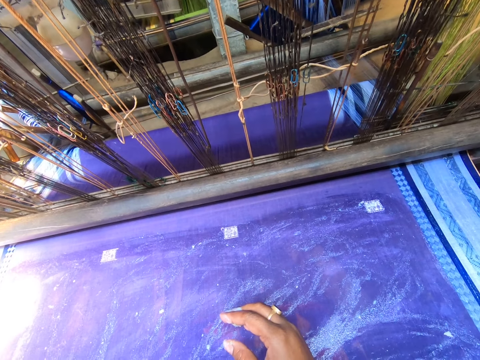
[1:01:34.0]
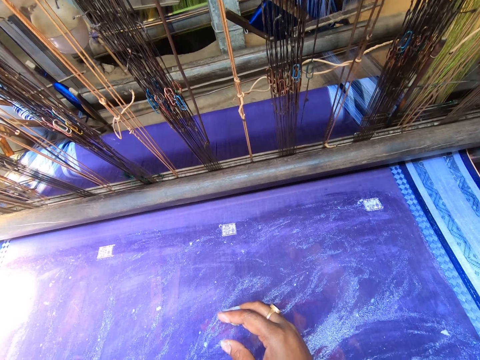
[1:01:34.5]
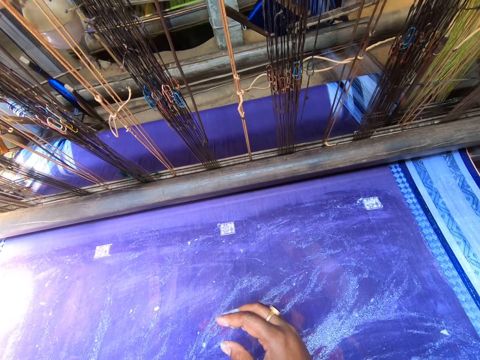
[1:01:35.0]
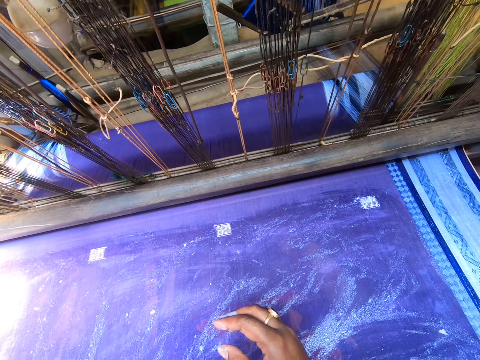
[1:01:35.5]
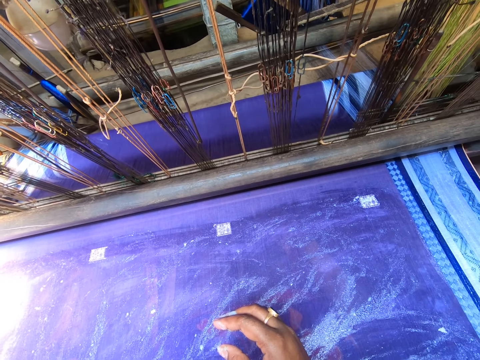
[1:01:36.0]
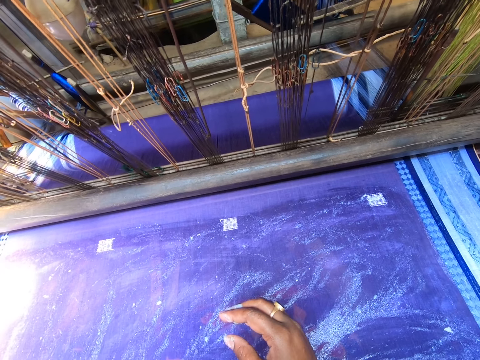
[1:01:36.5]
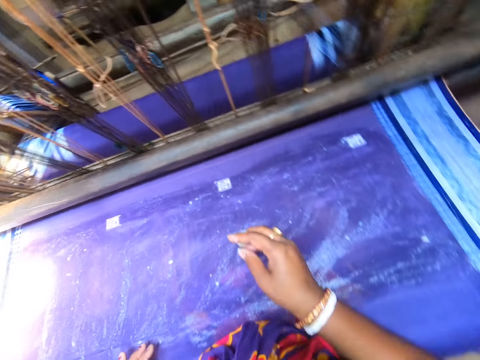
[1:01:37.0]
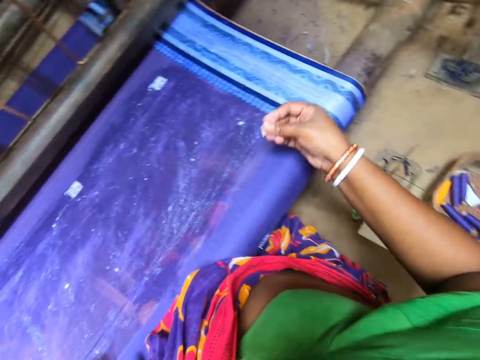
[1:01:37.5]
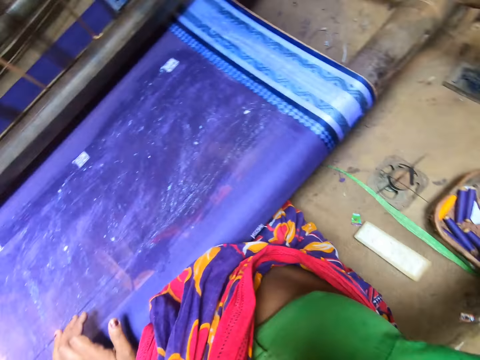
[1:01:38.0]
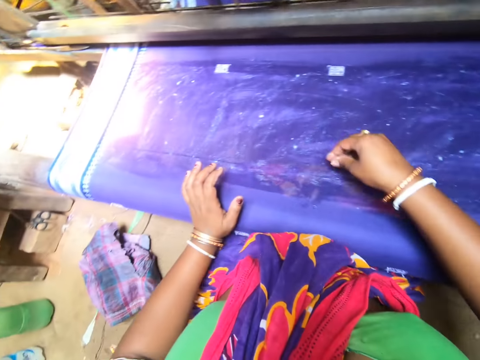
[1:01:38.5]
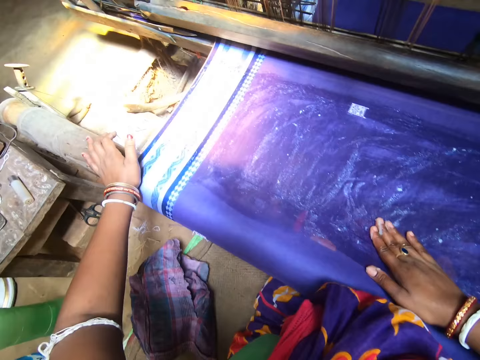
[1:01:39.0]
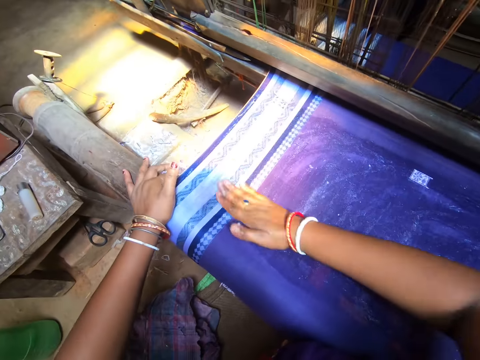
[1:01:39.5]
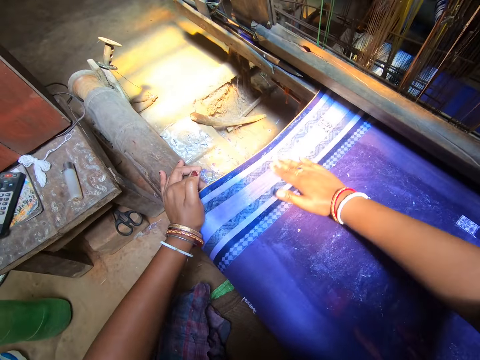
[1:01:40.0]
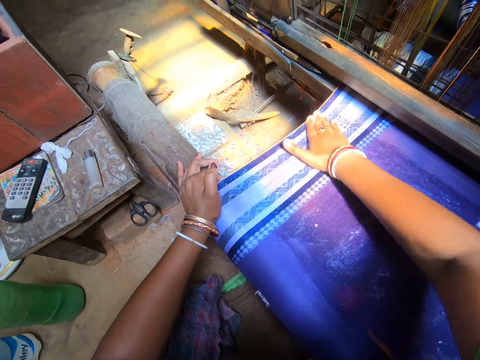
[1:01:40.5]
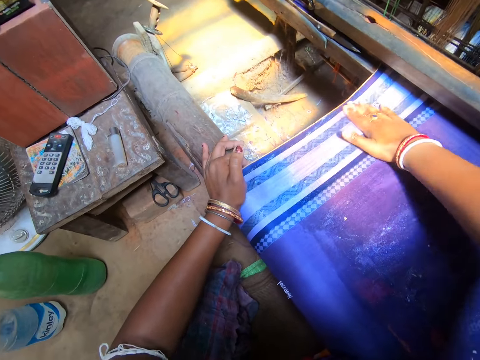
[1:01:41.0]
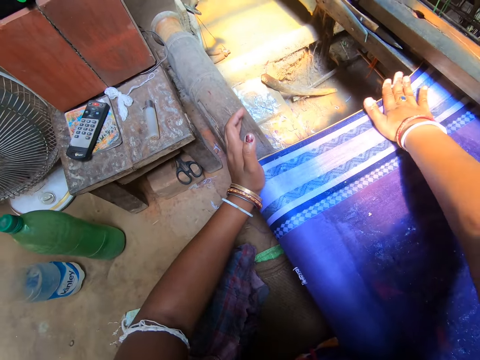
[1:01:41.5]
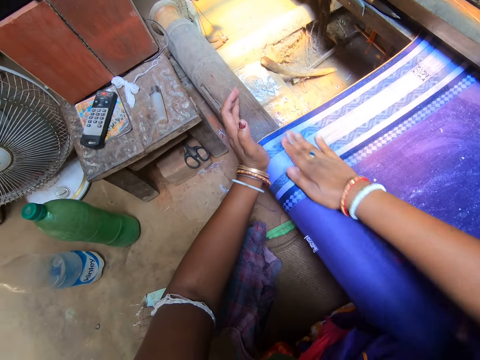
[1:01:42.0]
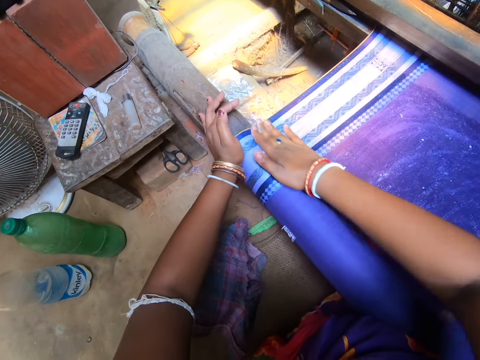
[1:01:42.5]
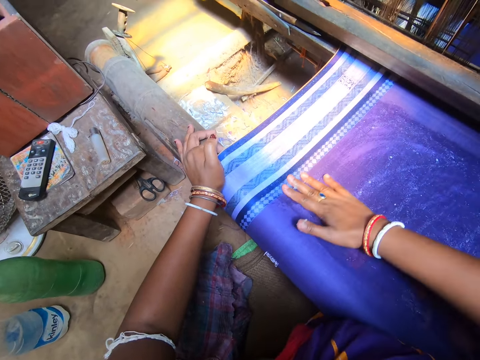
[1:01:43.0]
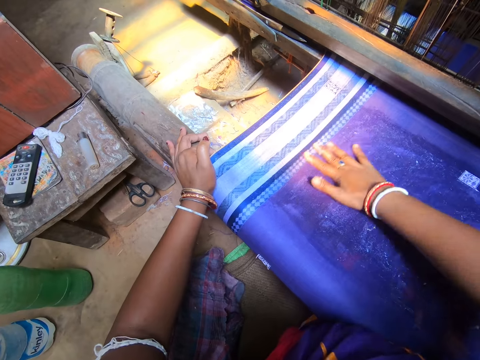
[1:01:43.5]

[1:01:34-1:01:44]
The camera wearer rubs the fabric with her right hand.

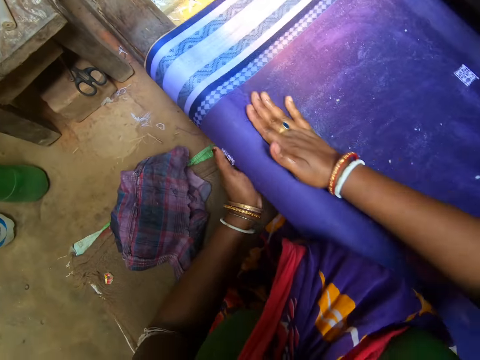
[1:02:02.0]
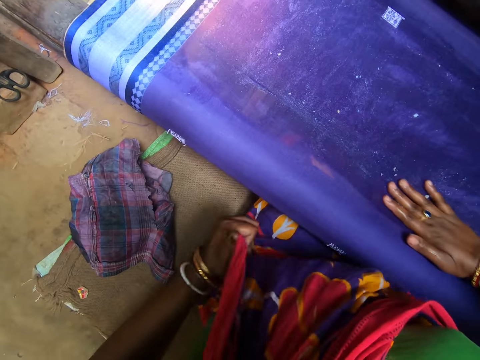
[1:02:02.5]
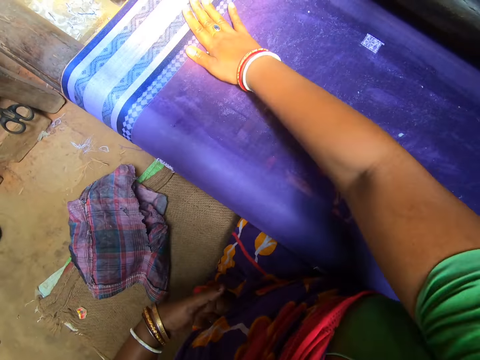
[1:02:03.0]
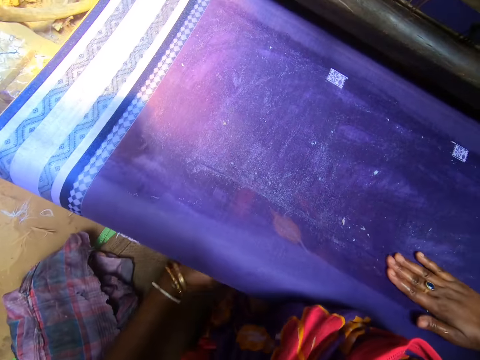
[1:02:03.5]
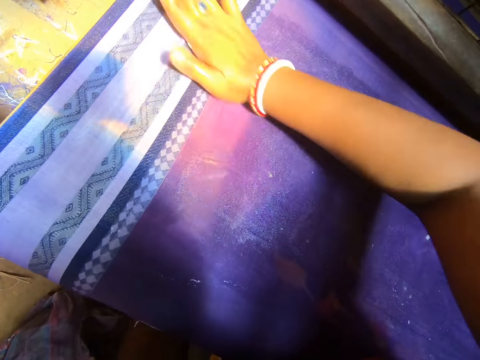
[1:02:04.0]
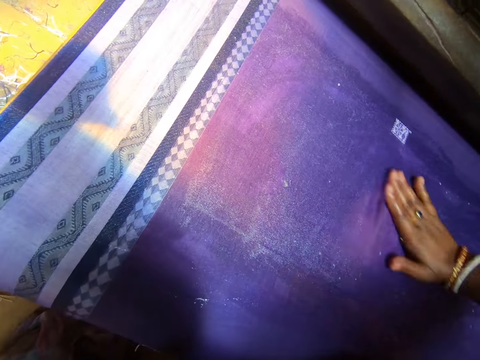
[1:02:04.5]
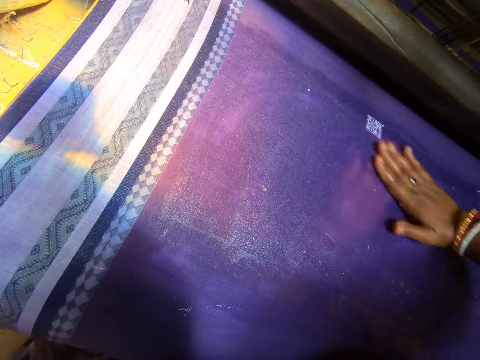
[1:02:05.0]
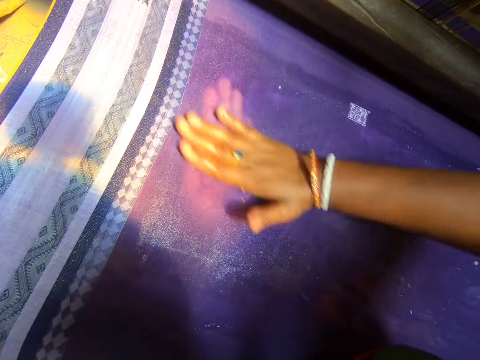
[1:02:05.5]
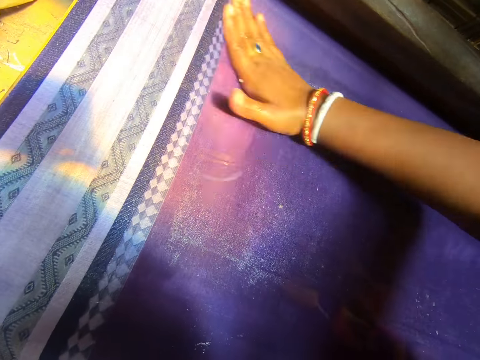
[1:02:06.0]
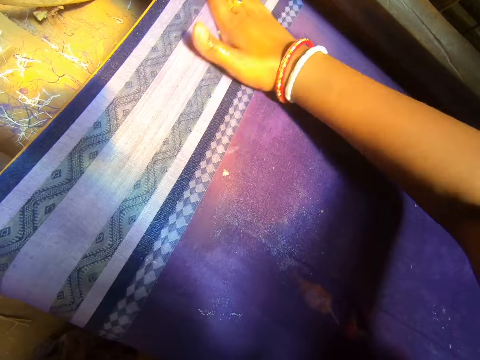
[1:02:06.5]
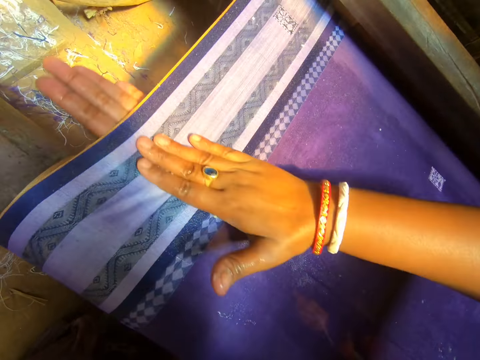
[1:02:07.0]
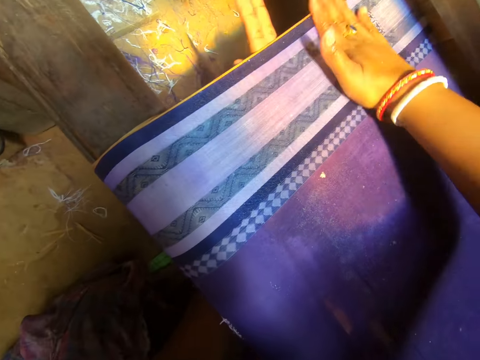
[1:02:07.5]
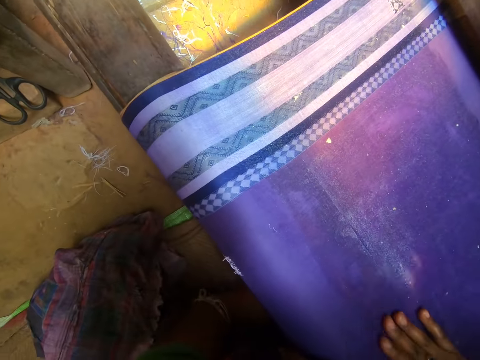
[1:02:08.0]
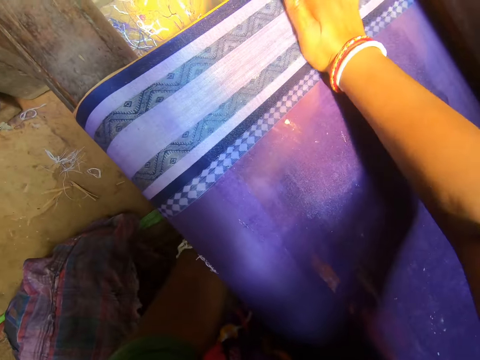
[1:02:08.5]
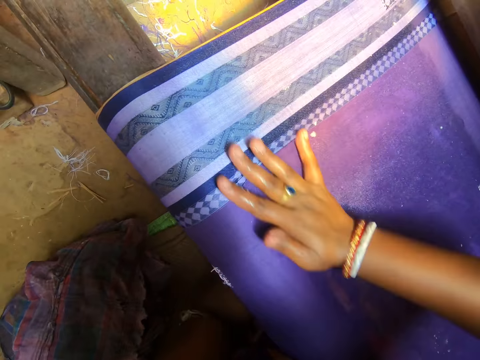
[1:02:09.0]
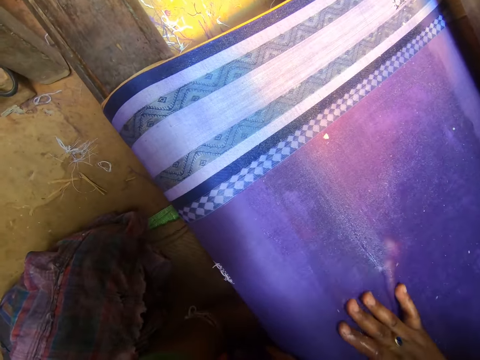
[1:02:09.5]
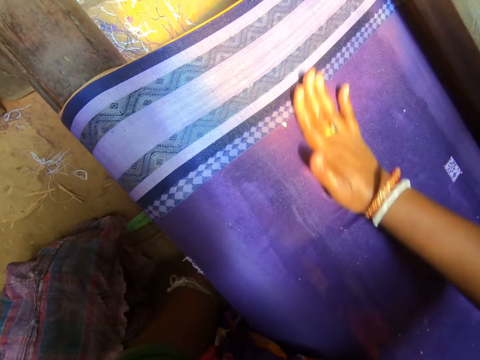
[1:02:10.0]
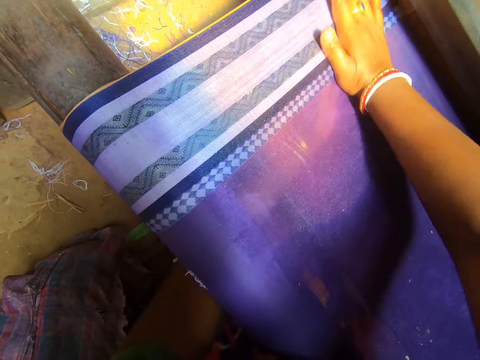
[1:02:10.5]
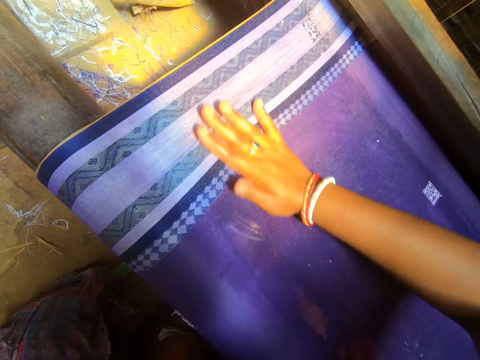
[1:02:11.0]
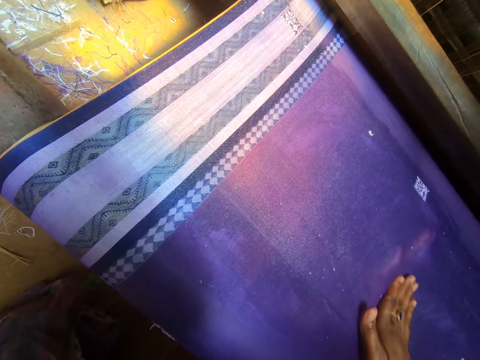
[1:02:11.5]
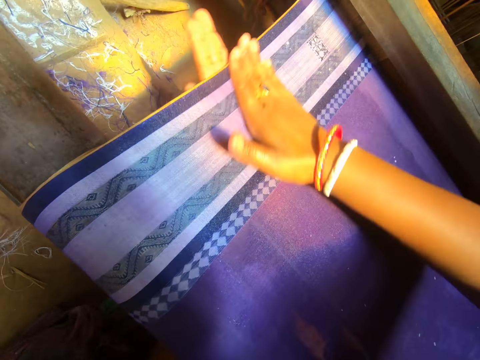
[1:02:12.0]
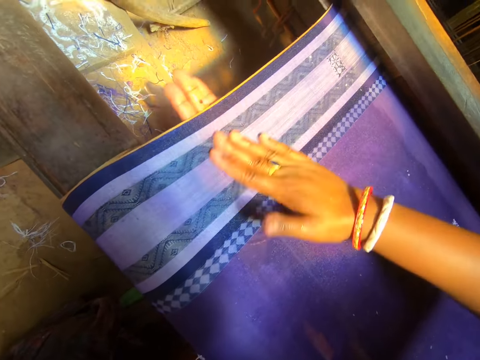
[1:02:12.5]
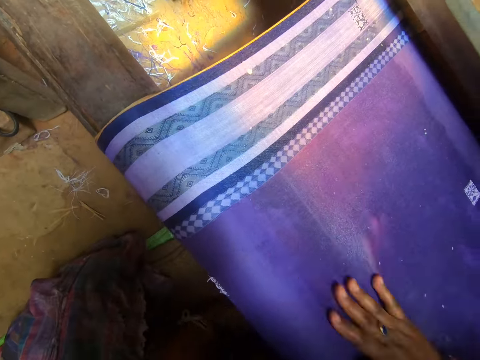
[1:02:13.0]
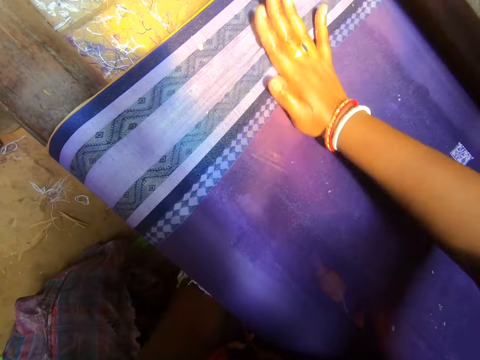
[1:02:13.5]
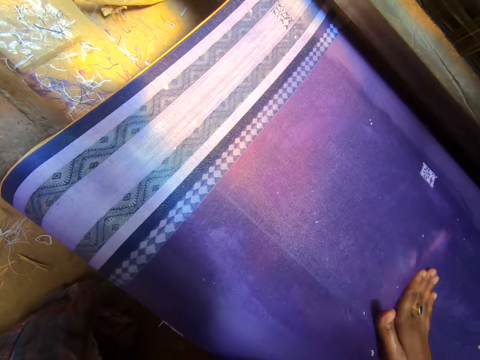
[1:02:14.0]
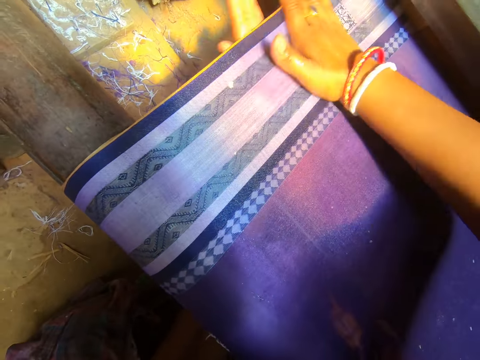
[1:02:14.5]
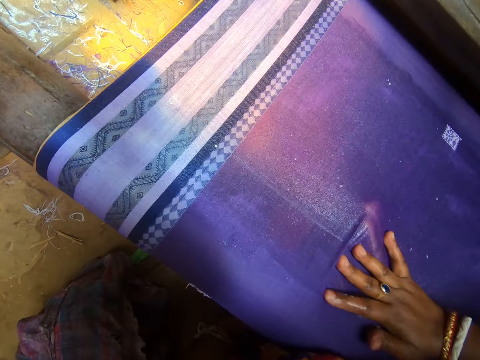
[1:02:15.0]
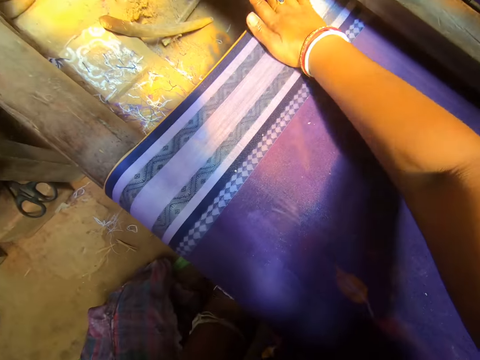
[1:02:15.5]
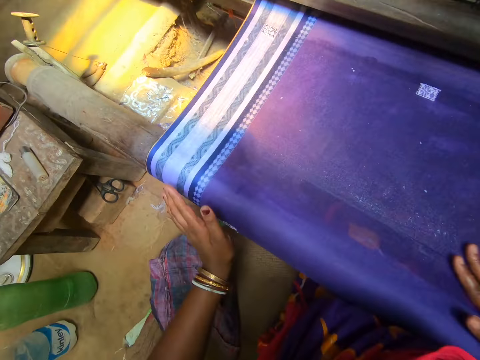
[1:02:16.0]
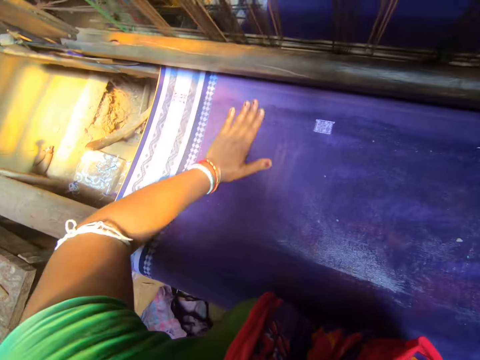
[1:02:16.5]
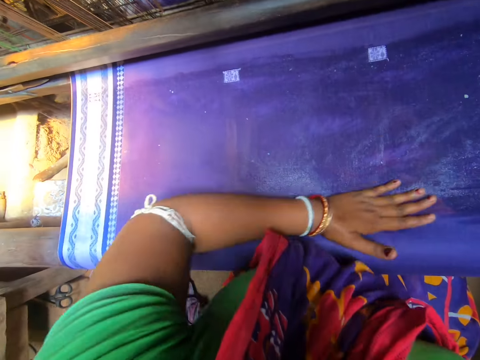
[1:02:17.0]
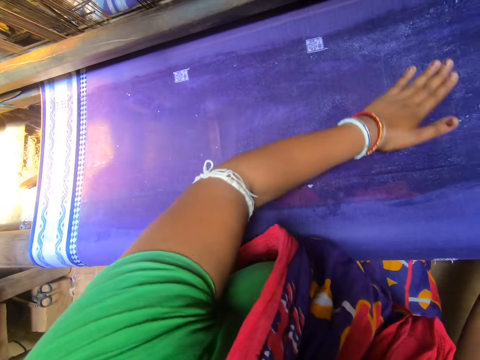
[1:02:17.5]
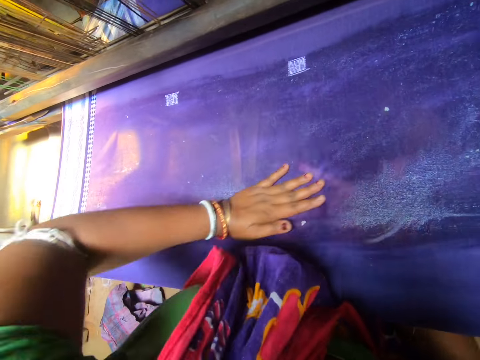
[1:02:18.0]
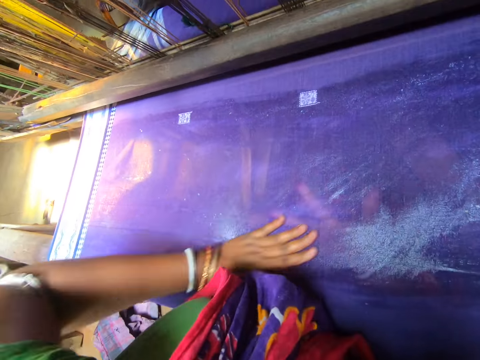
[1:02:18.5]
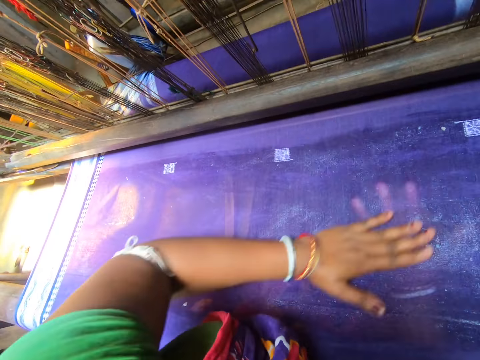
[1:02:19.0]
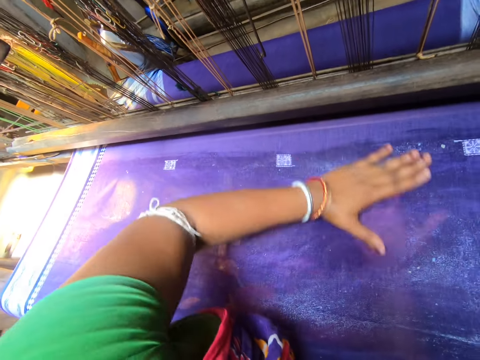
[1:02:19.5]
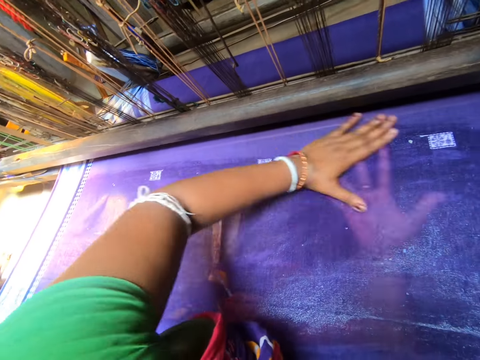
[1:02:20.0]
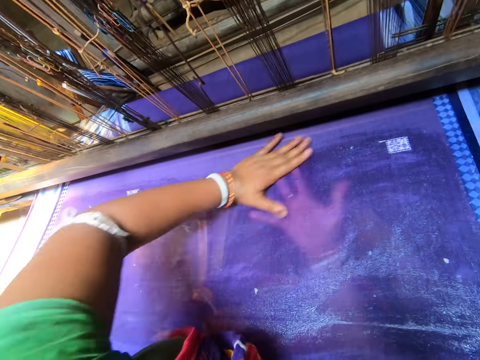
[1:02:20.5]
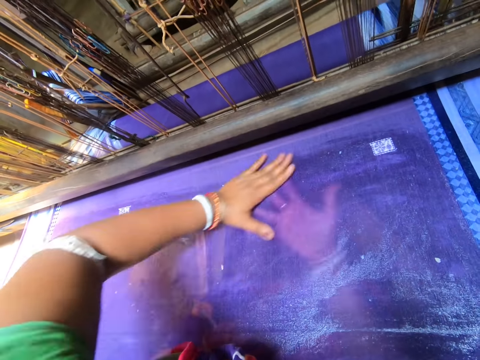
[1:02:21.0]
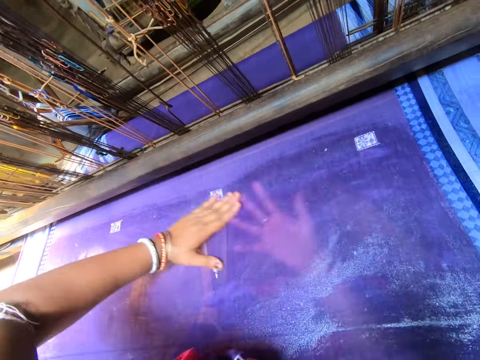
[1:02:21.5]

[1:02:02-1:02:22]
The camera wearer rubs the weaved mat with both hands. She smoothens the tapestry with her left hand.
